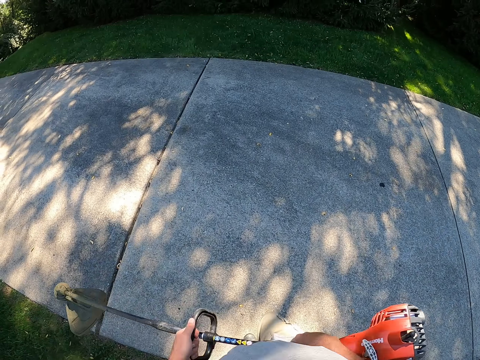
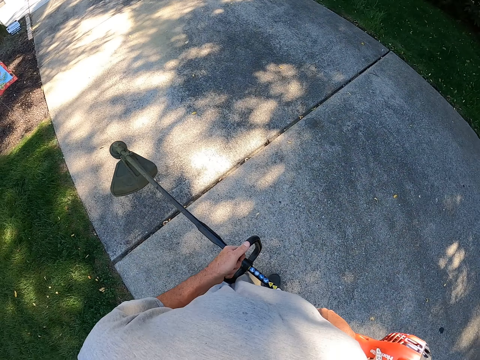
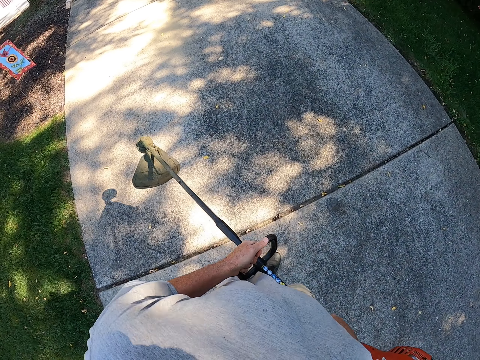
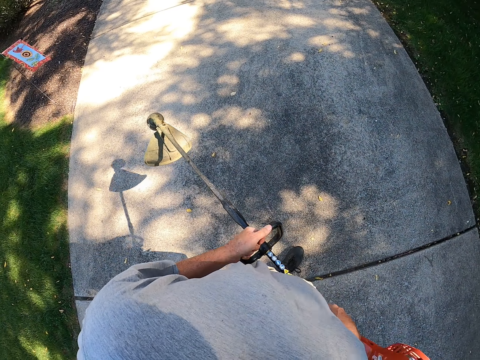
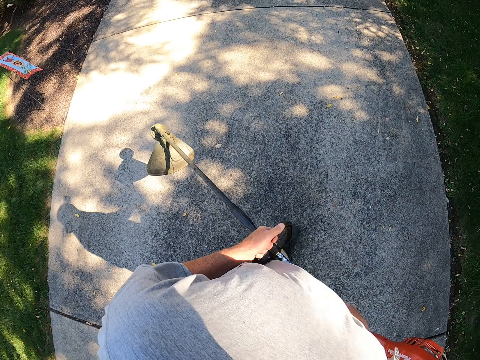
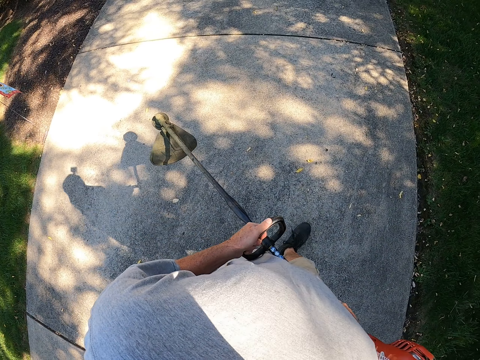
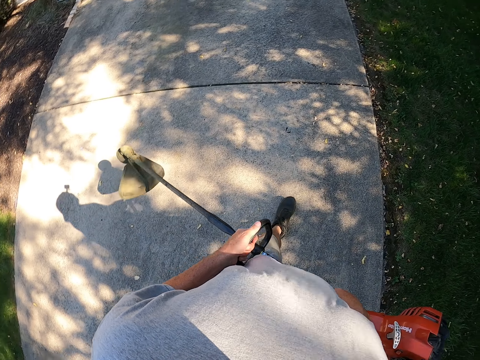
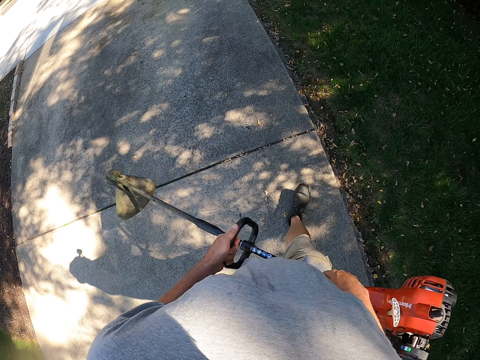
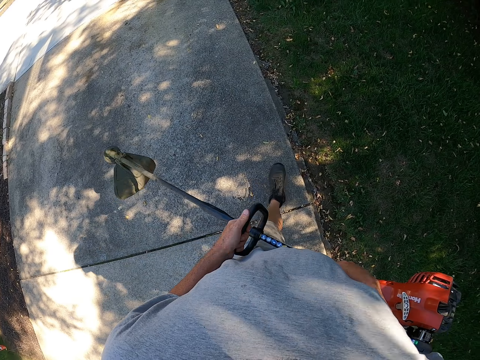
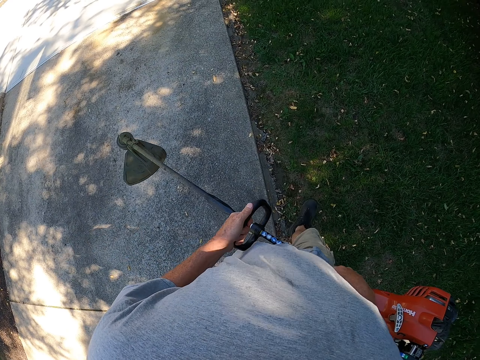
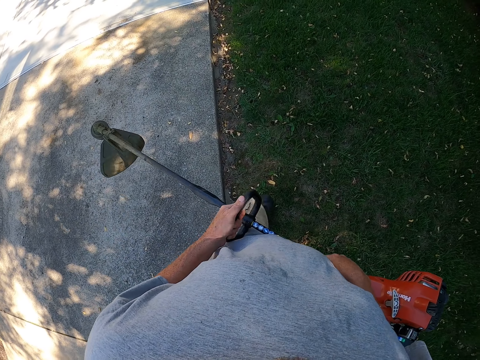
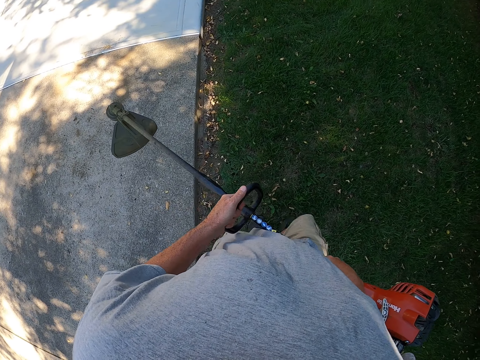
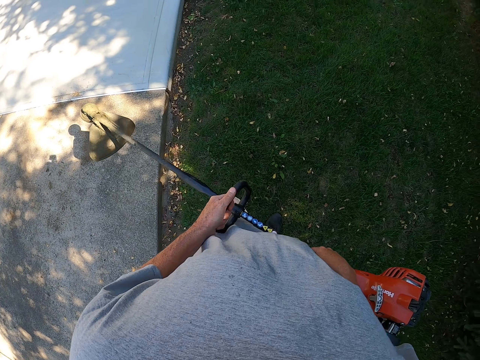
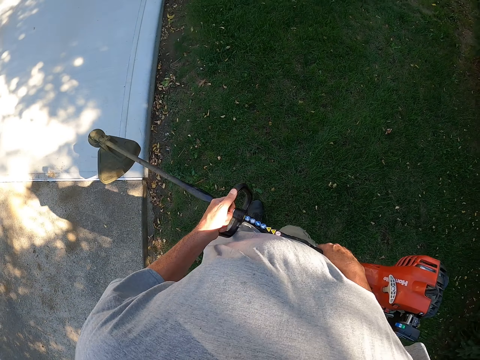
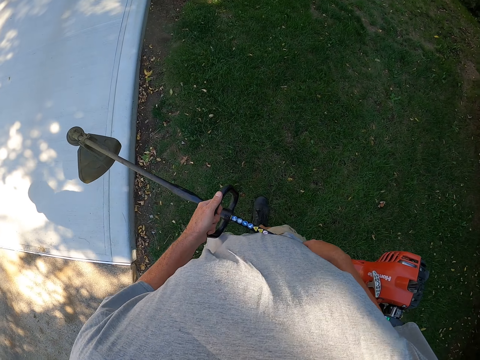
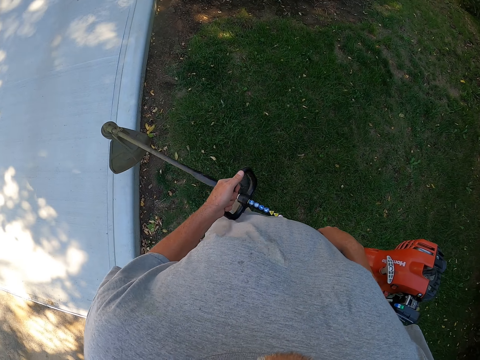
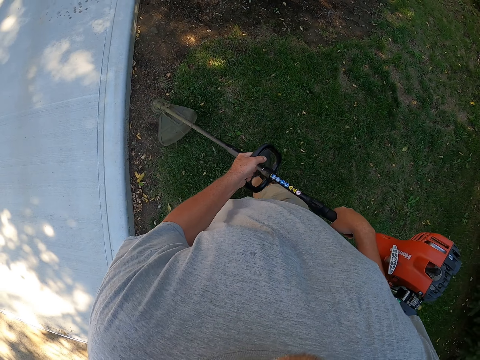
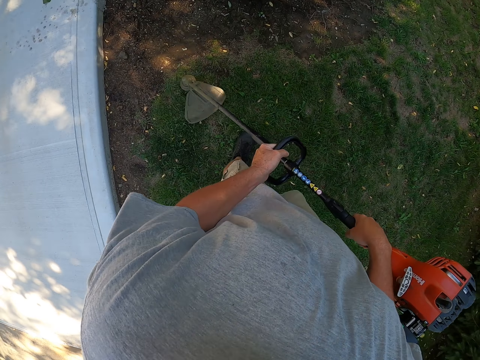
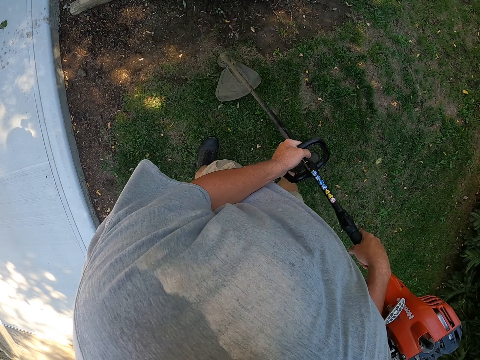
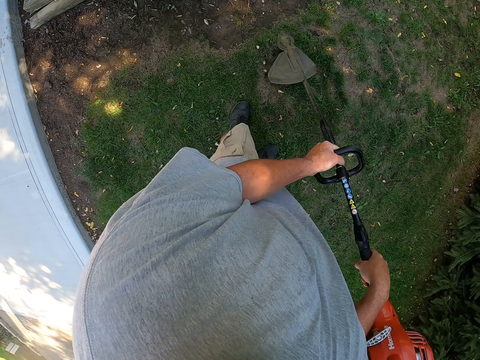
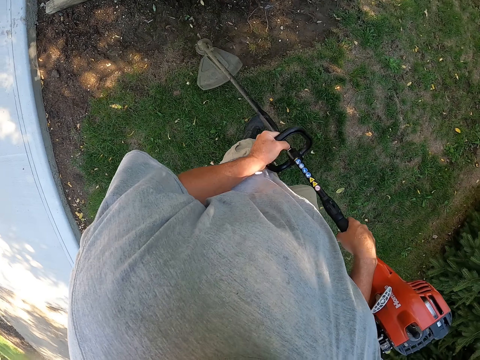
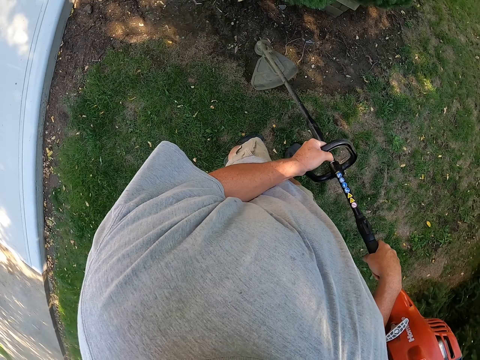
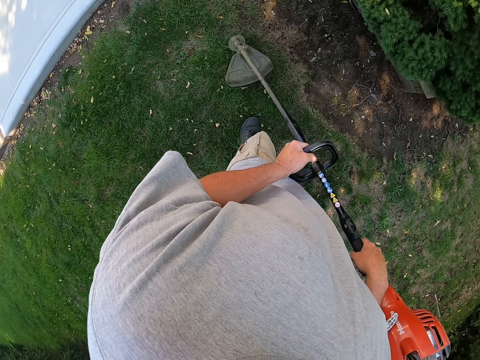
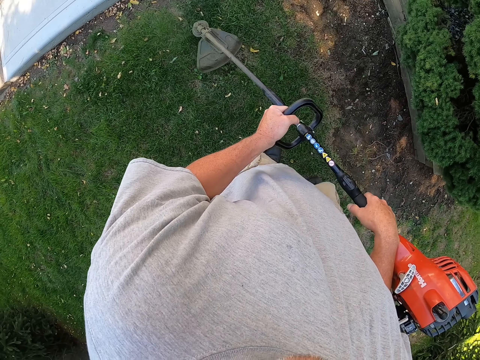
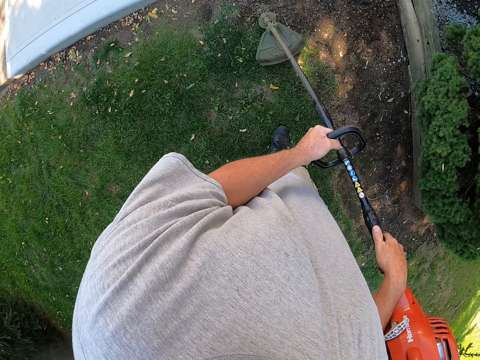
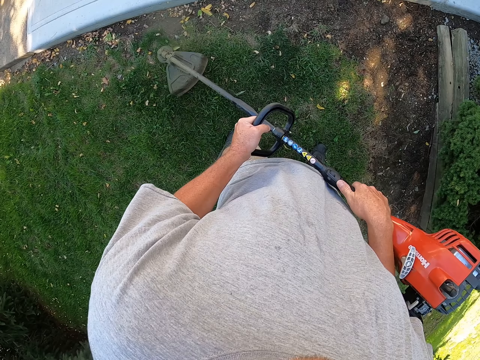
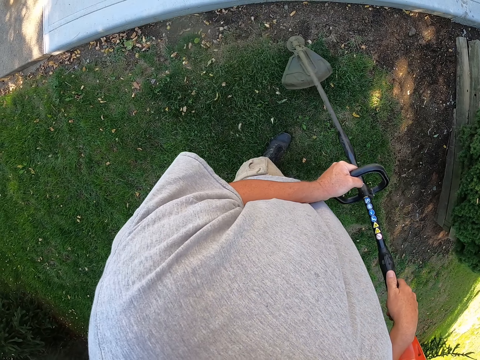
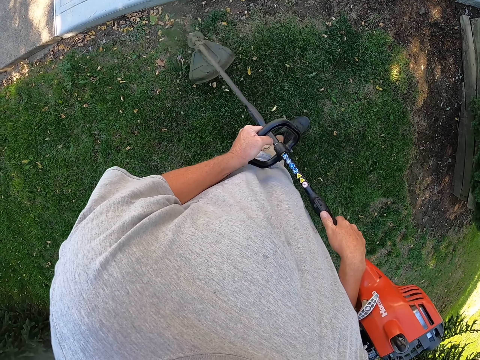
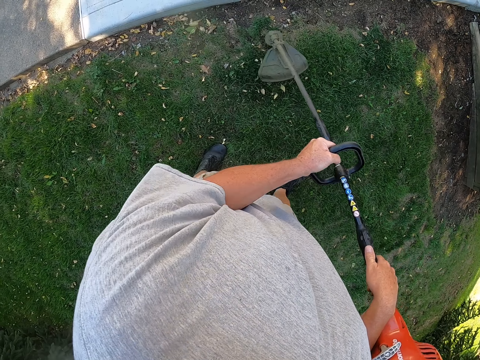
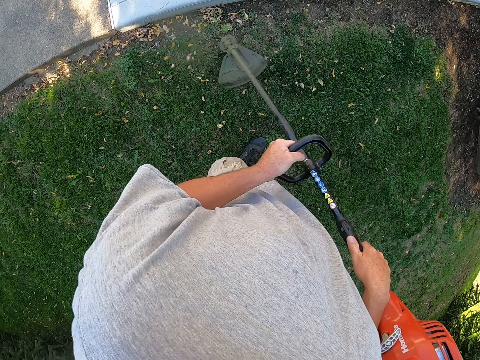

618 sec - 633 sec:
The camera wearer walks on a pavement. They walk around the garden. They cut grass with a brush cutter repeatedly.

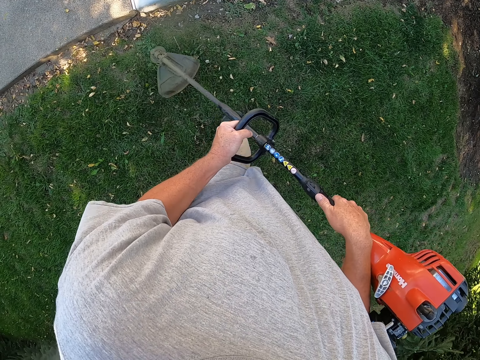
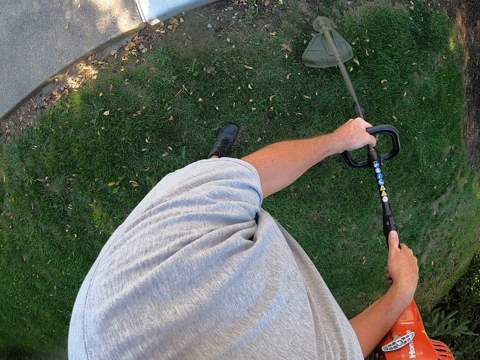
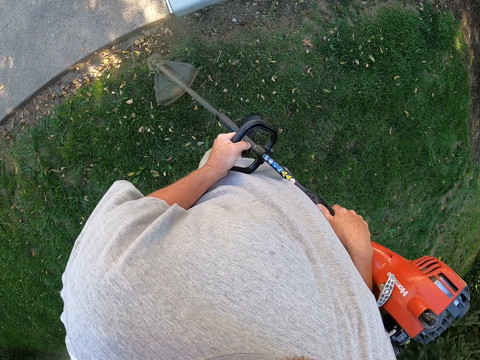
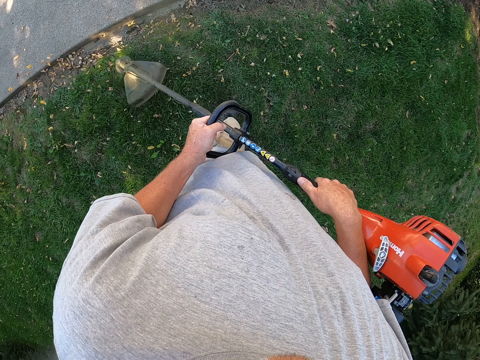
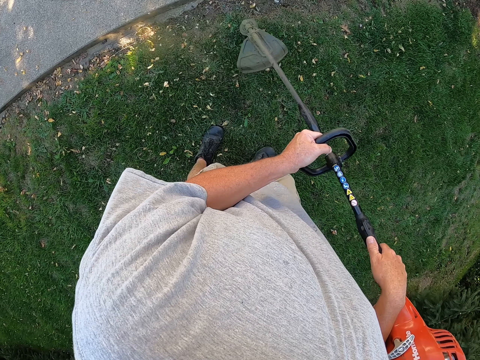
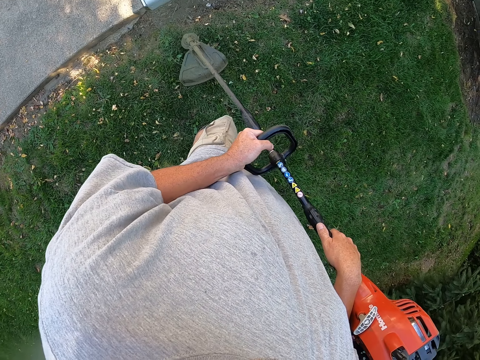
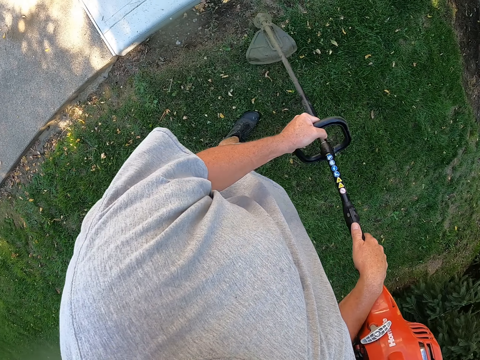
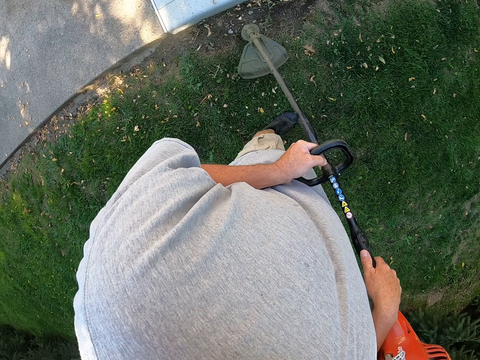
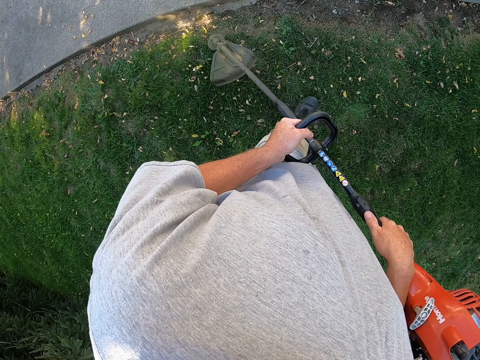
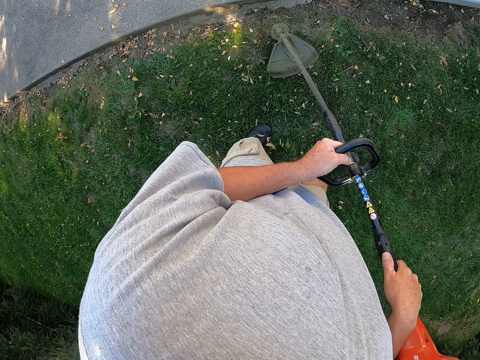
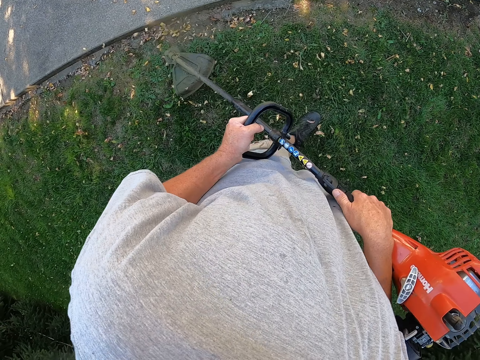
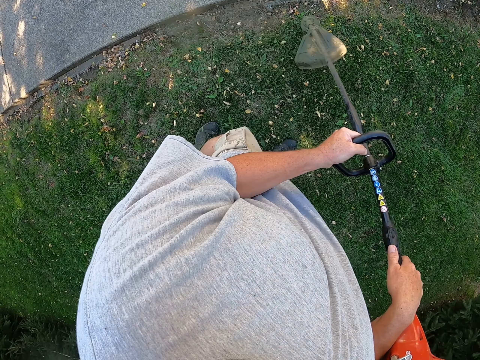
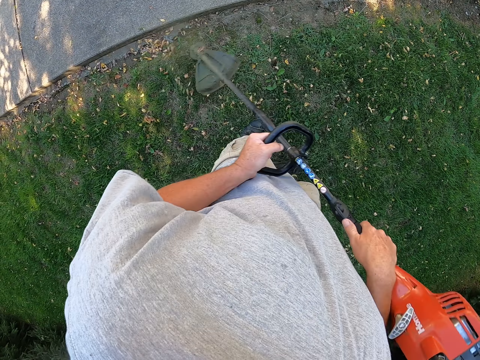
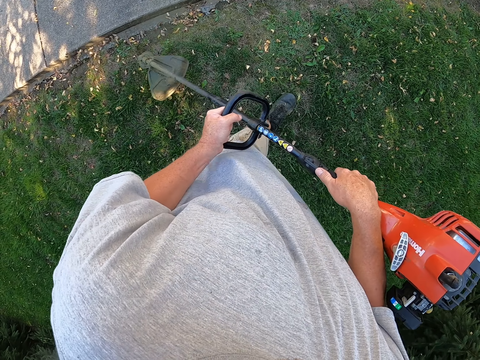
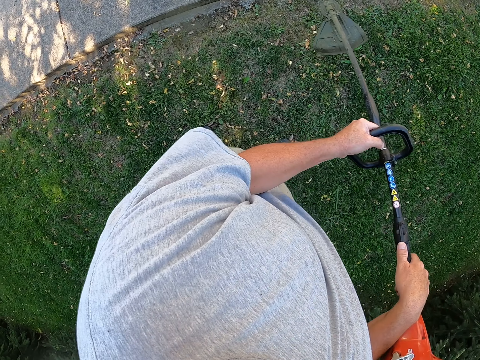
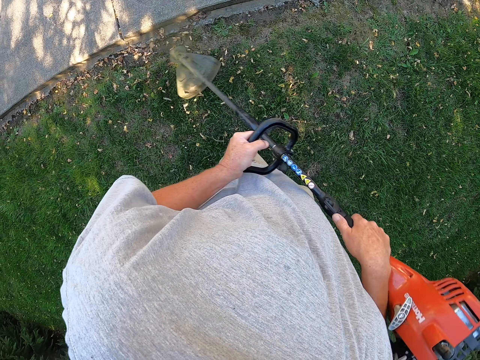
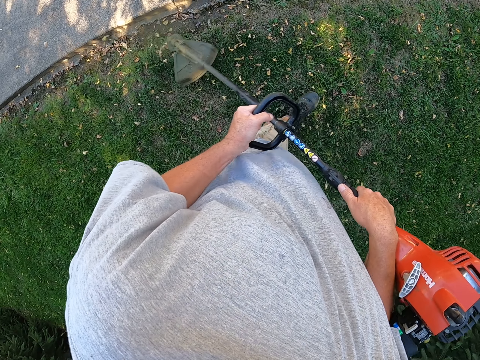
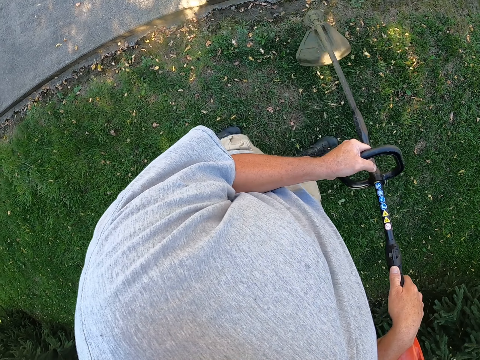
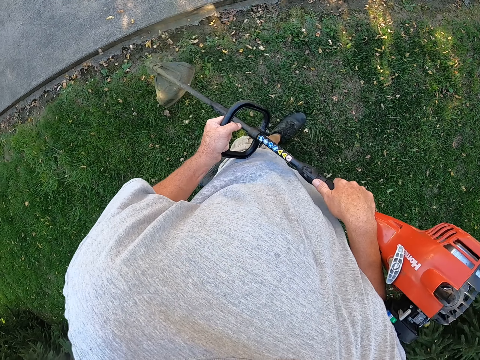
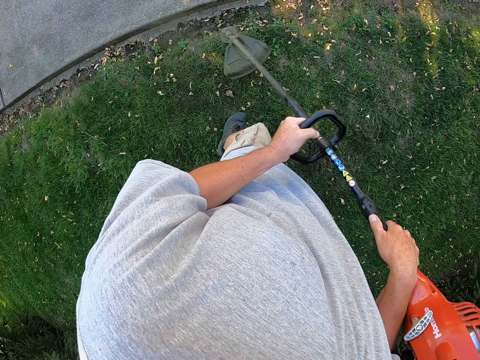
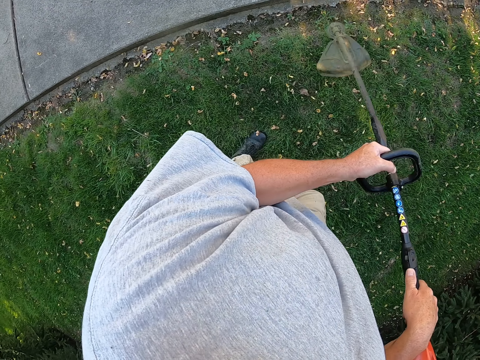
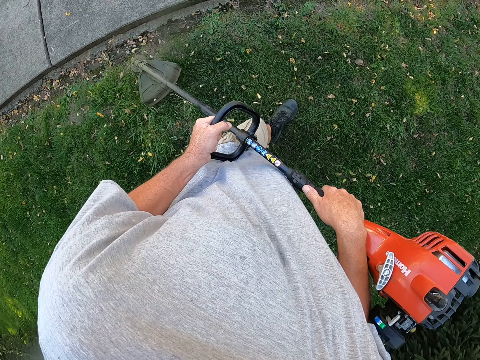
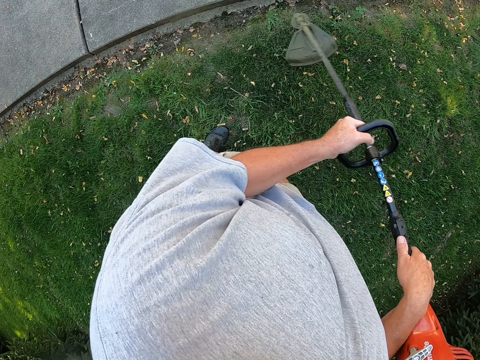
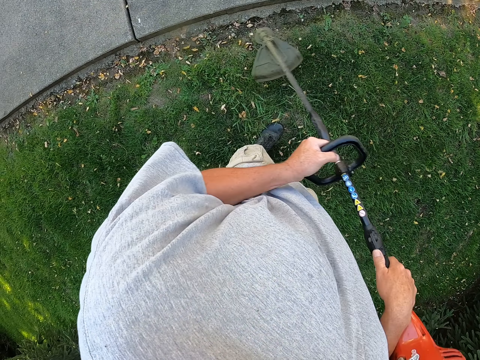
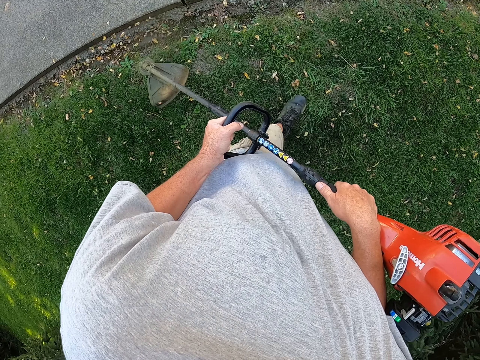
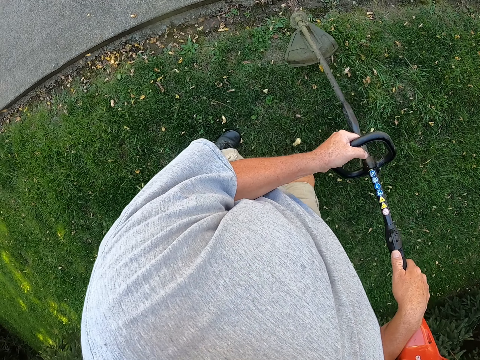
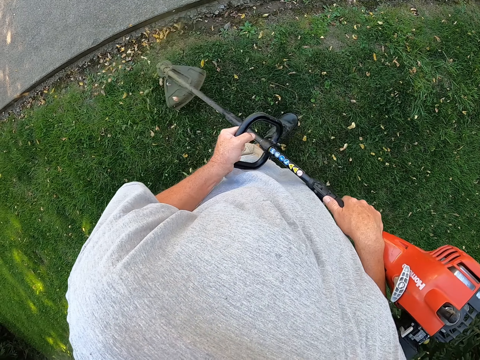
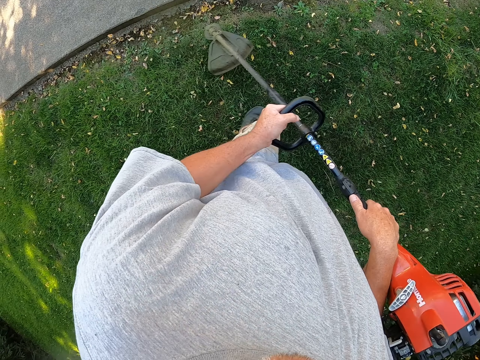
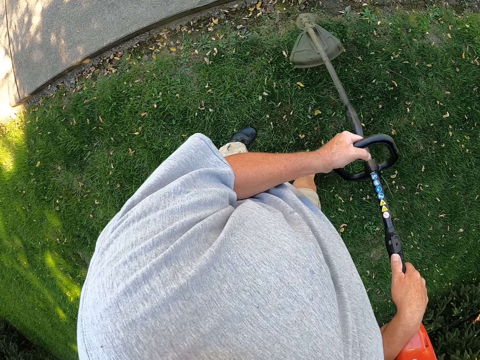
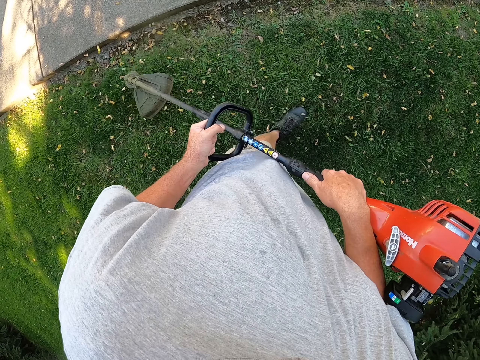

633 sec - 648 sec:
The camera wearer cuts grass with a brush cutter repeatedly. They walk around the garden. They cut the grass with the brush cutter. They cut the grass with the brush cutter again.
